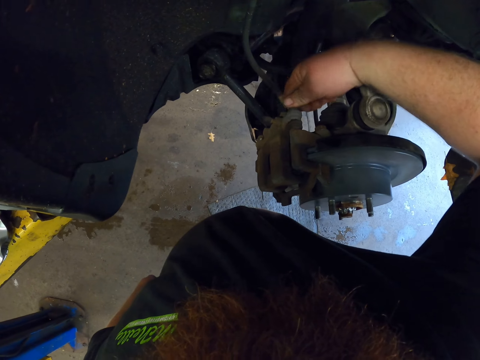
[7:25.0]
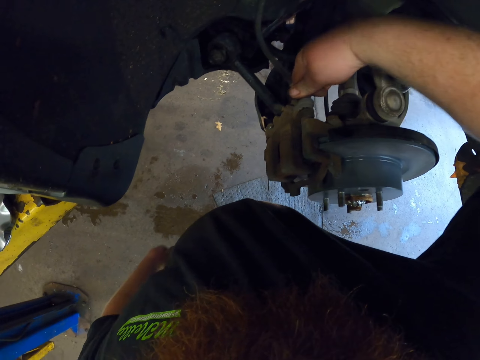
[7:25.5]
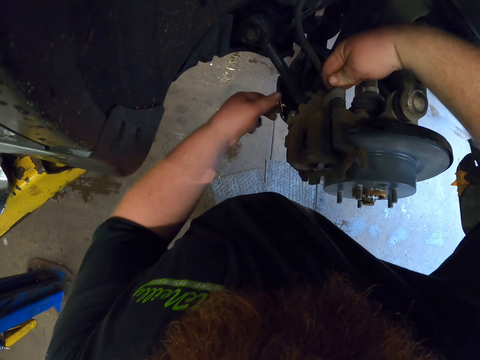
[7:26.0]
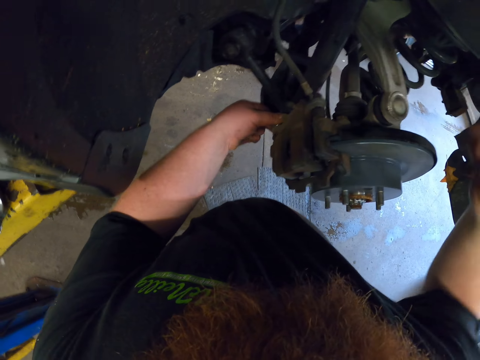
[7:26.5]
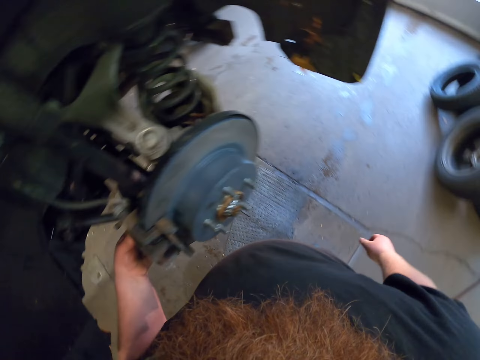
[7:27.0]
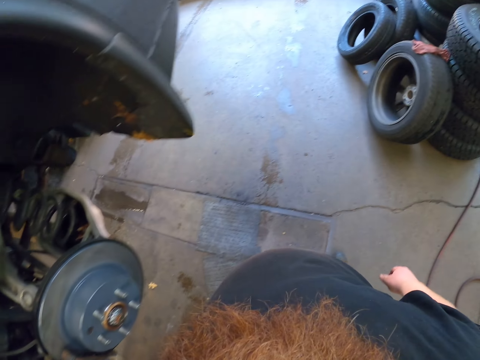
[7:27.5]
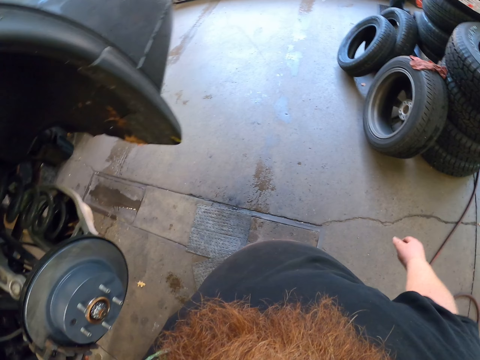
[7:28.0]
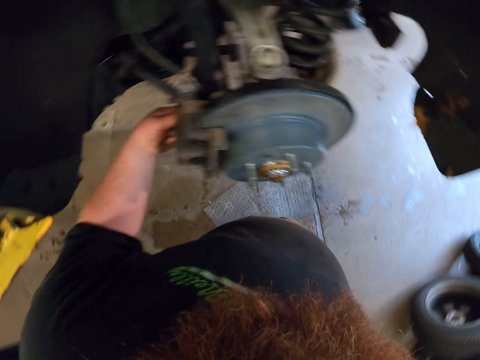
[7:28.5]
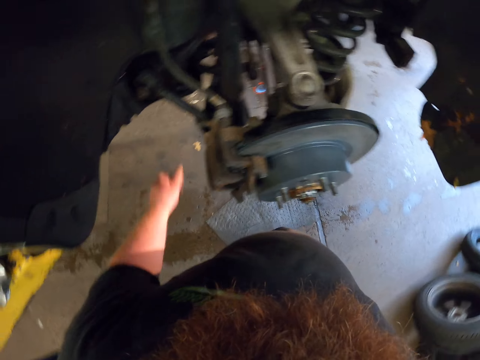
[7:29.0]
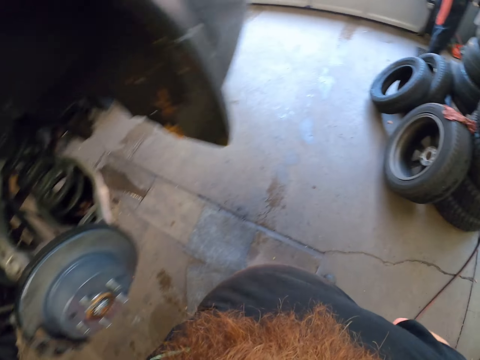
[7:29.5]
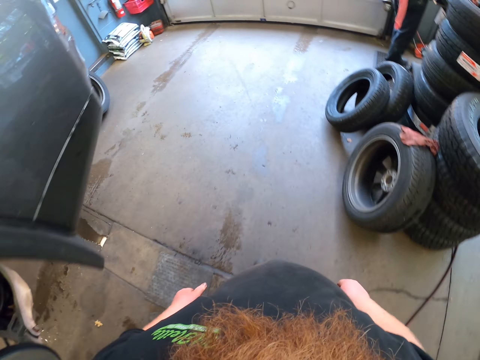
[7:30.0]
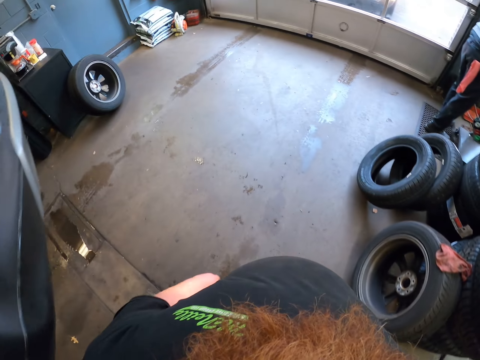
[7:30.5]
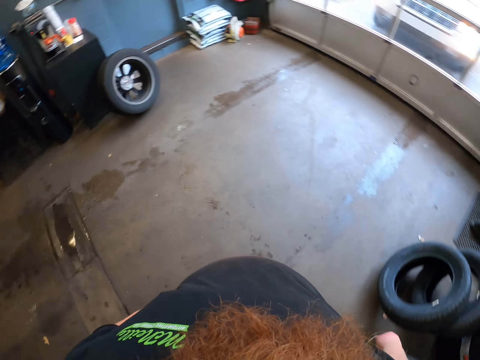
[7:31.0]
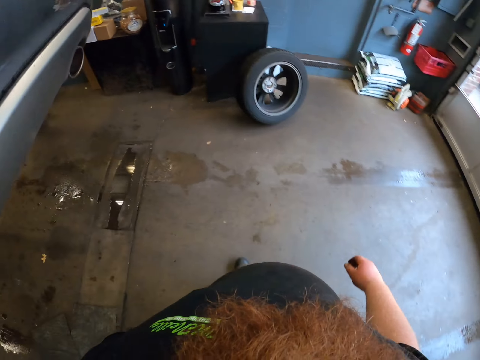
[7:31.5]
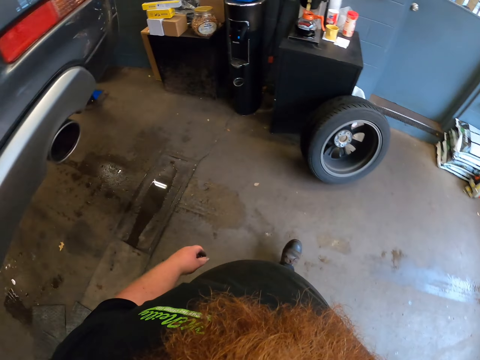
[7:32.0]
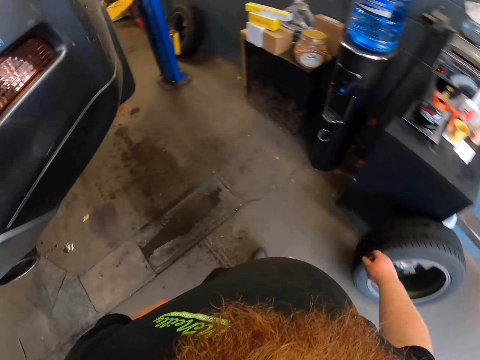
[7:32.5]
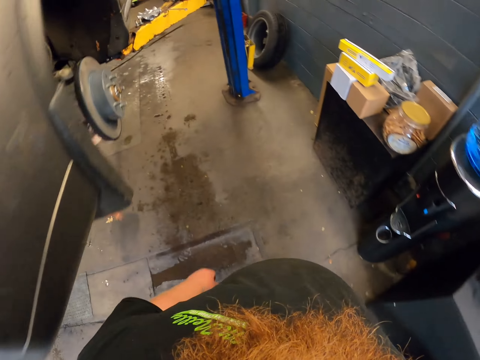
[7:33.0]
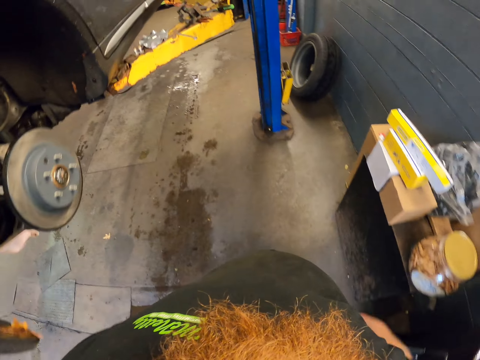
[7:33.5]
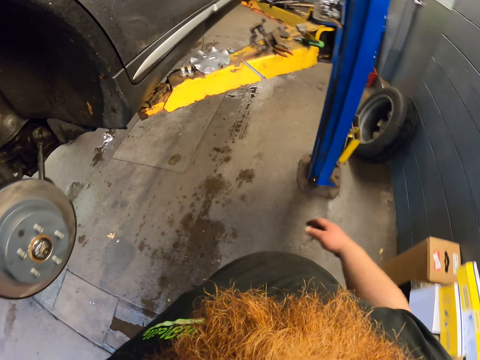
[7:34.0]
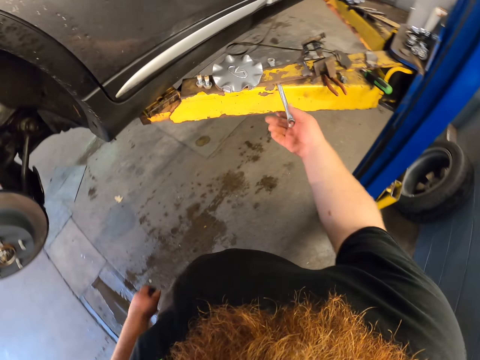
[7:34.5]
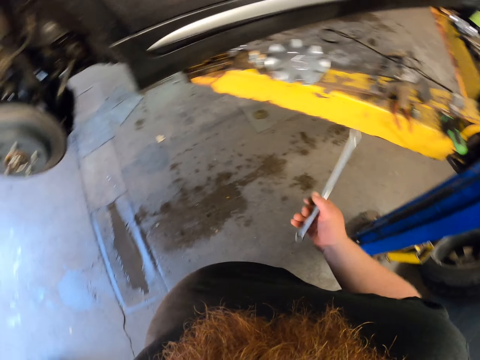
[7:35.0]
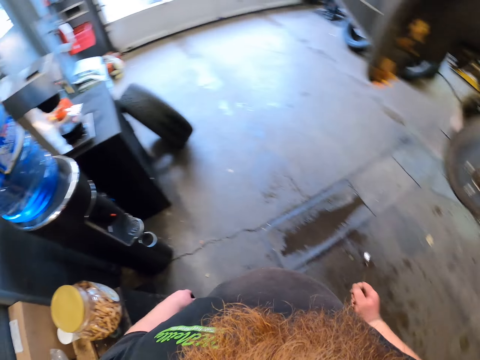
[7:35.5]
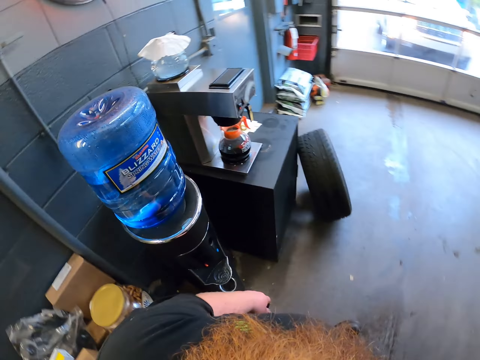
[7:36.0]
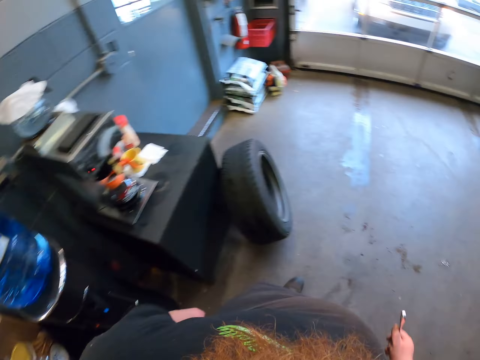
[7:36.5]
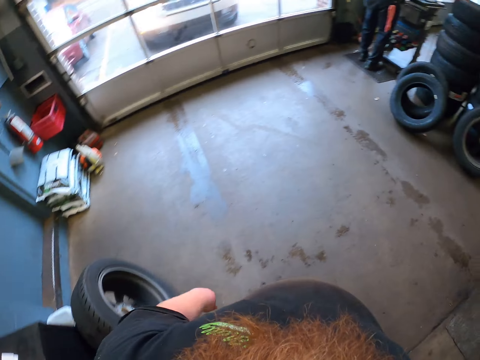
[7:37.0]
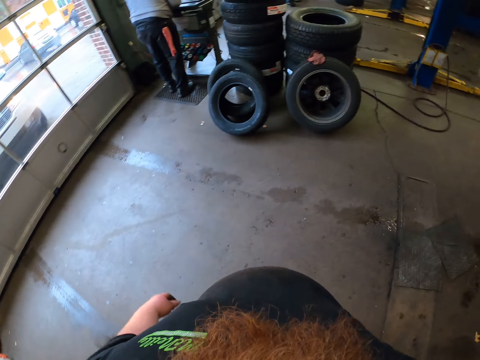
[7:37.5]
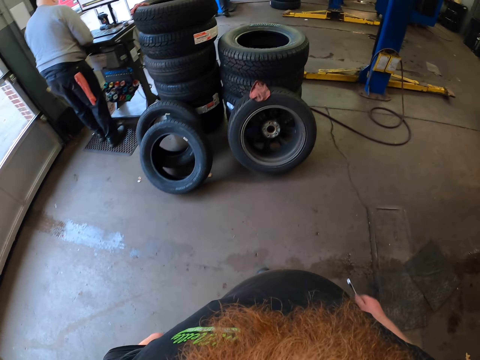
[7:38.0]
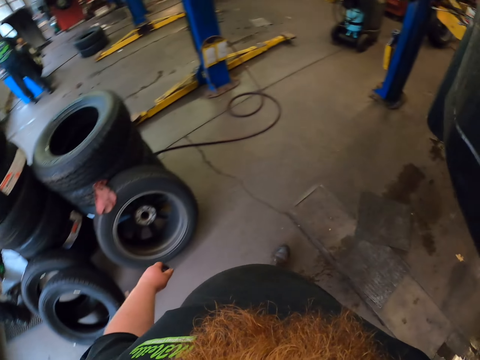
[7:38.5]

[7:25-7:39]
The camera wearer tightens the caliper bolt in the caliper assembly. They look around. They walk. They walk around. They pick up the ring spanner on the steel. They look around.

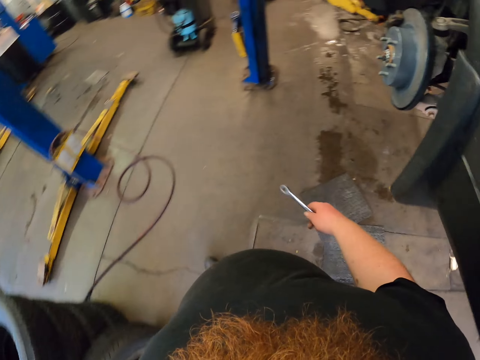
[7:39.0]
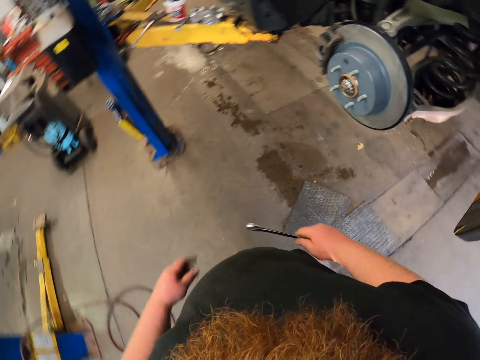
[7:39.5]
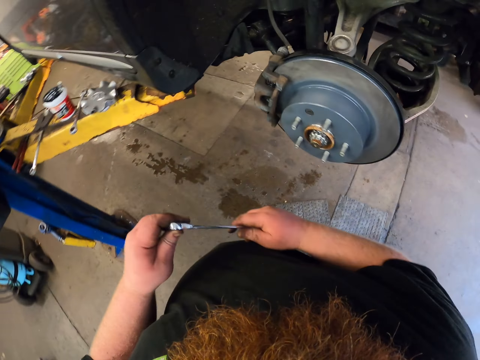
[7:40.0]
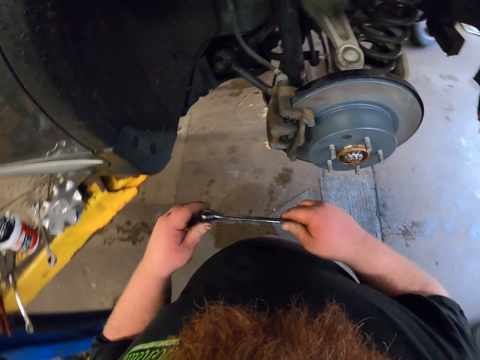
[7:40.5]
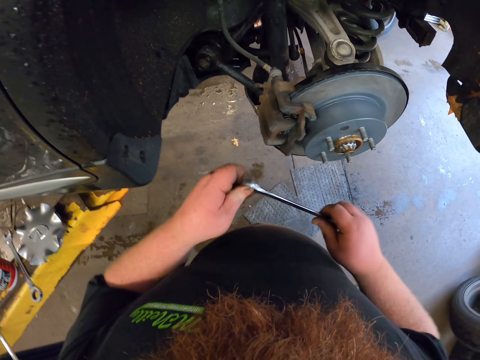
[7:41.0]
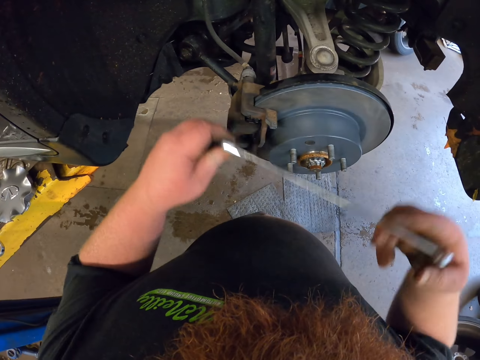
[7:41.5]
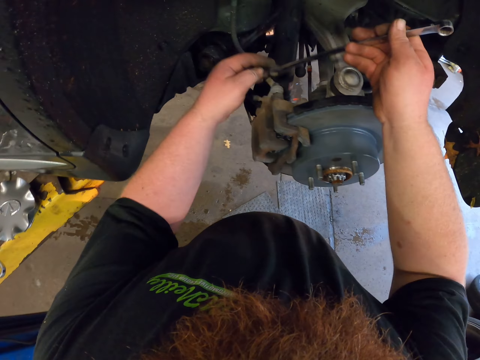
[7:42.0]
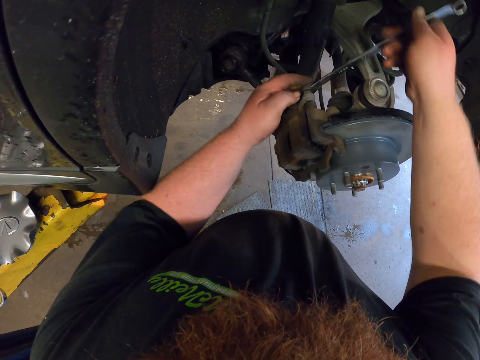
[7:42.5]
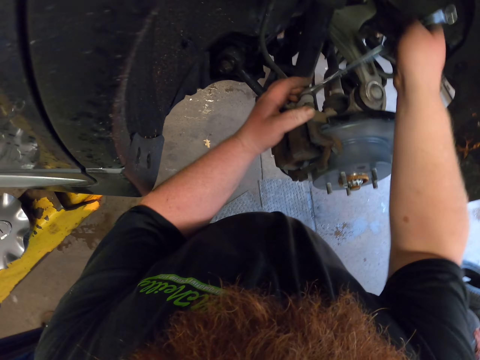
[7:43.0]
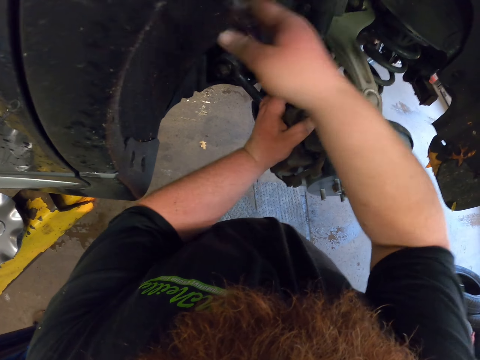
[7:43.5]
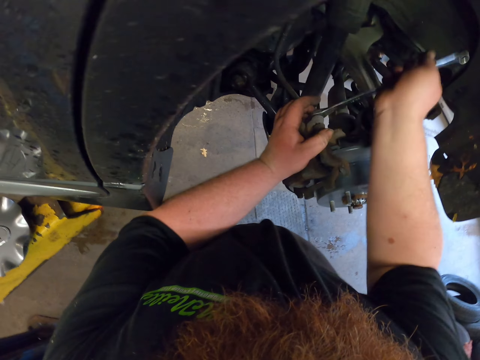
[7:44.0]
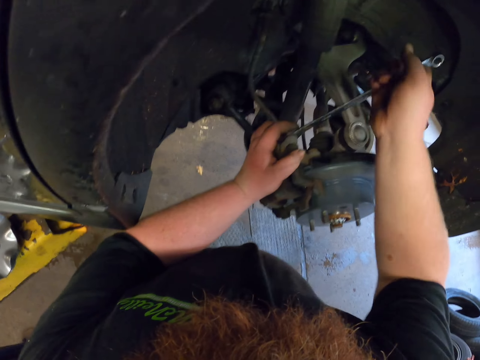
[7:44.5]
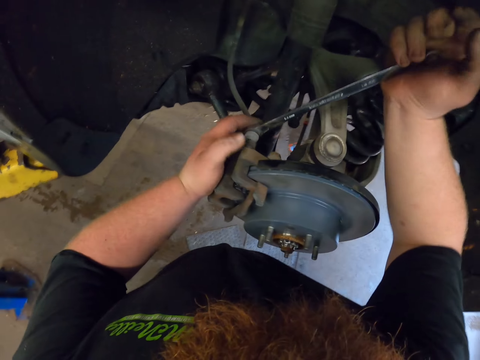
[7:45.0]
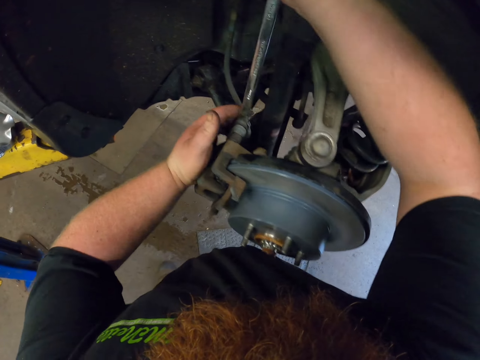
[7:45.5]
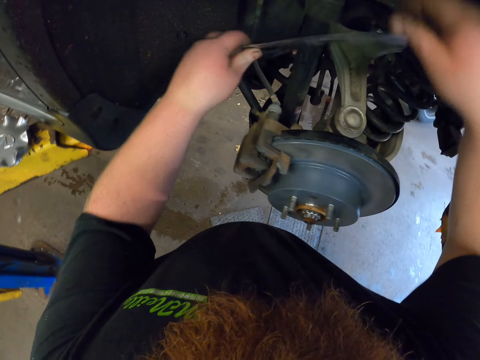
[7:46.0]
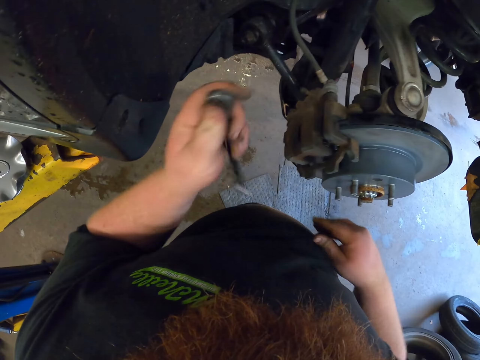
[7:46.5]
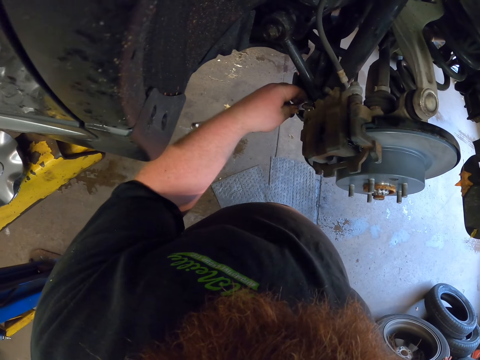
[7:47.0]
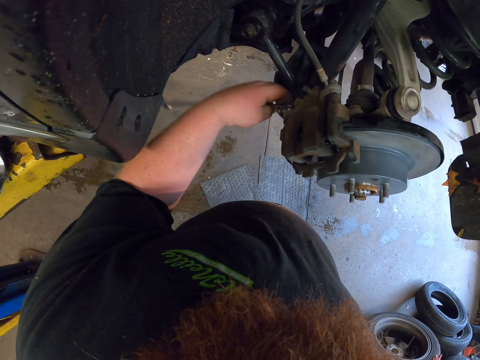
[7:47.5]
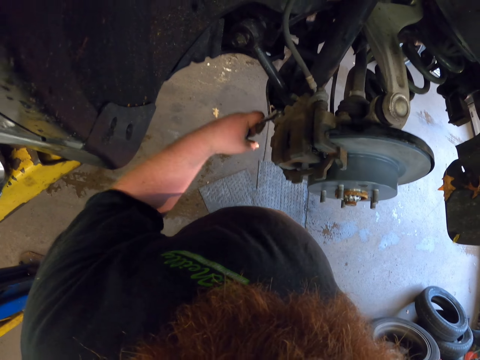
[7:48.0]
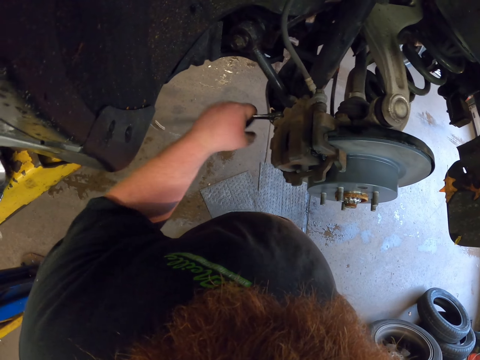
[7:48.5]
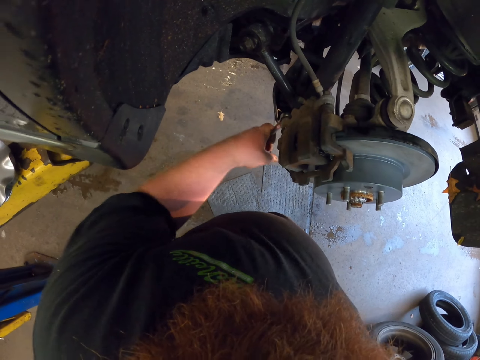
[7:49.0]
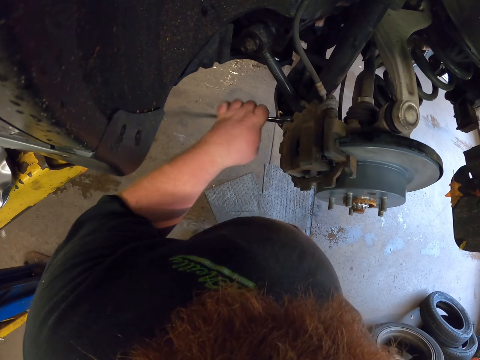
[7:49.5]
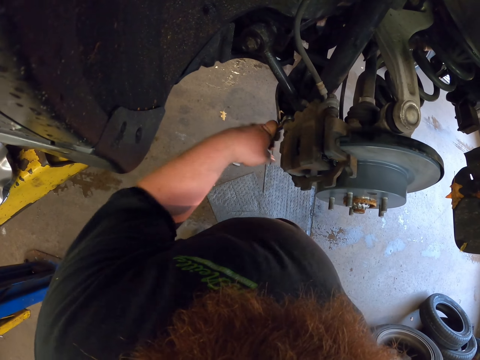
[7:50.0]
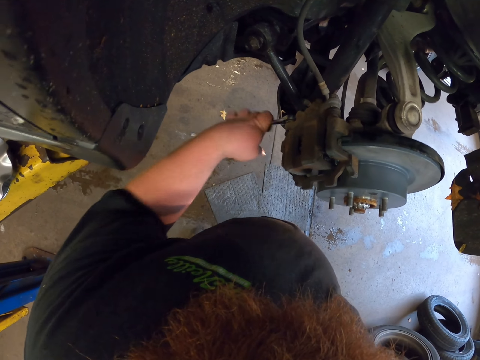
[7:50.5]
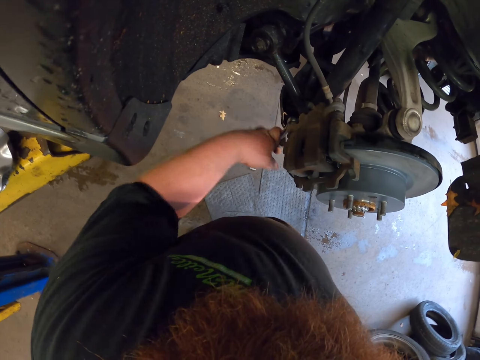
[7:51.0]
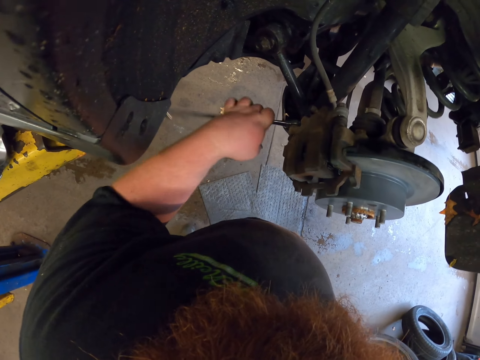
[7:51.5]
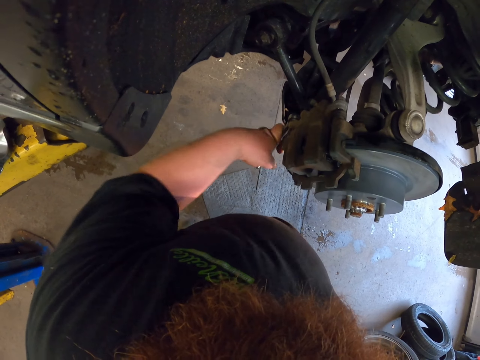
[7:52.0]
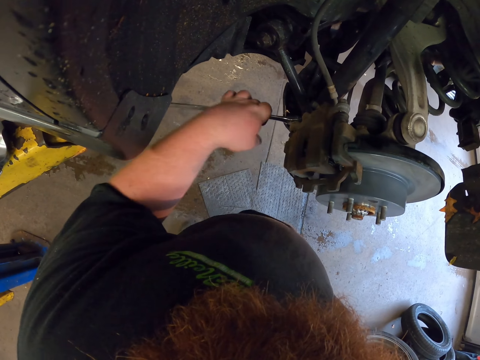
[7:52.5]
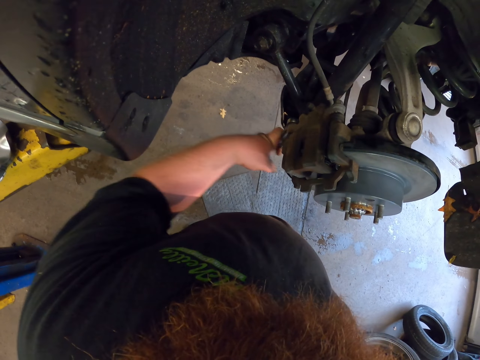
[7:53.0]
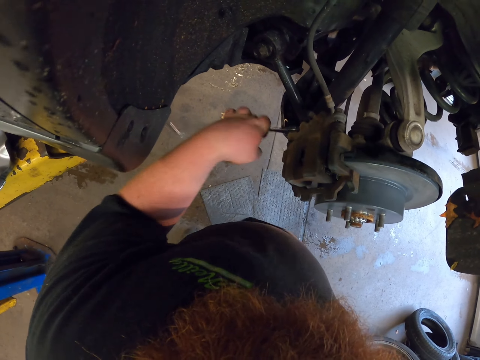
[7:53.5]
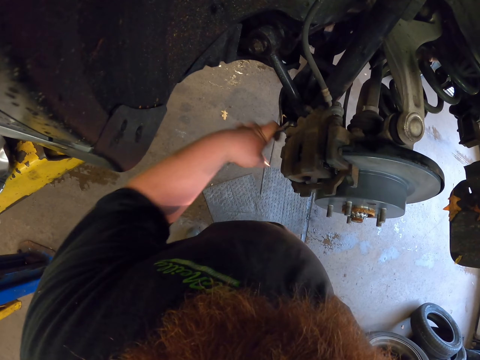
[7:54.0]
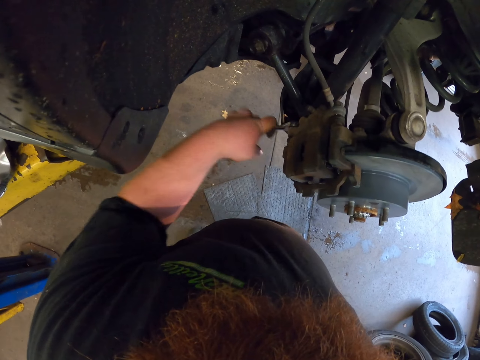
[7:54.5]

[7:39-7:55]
The camera wearer walks around. They hold the ring spanner in the hand. They tighten the bolt with the spanner.
